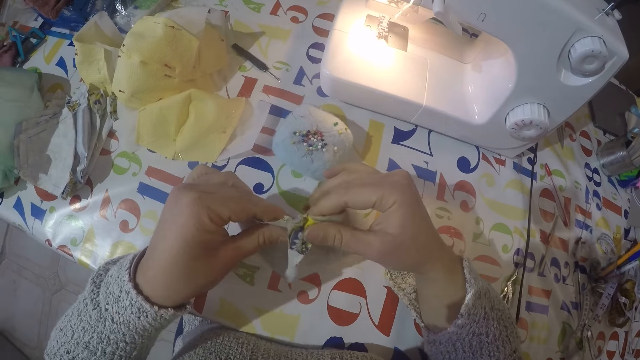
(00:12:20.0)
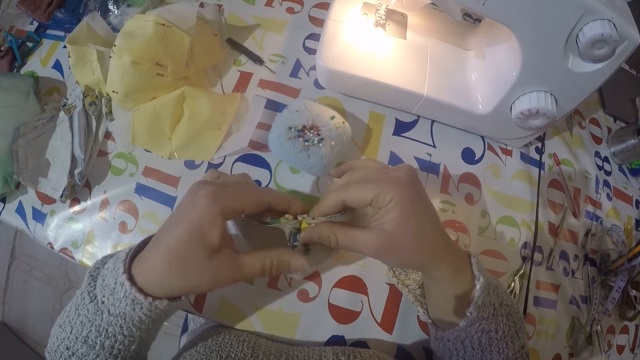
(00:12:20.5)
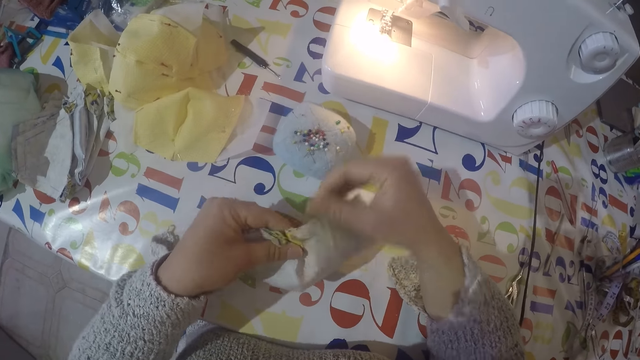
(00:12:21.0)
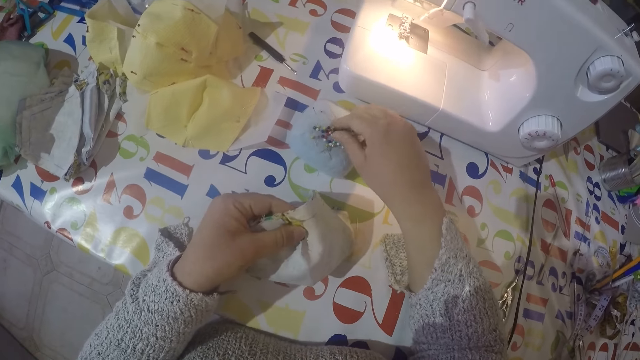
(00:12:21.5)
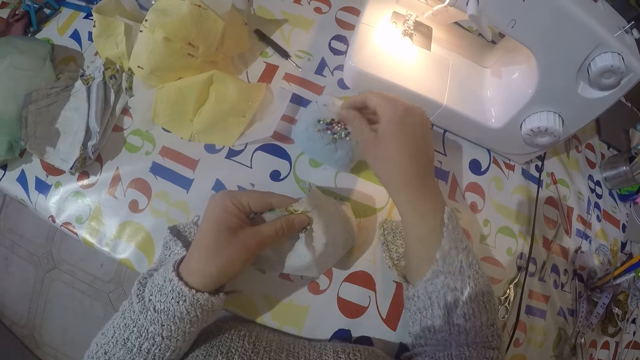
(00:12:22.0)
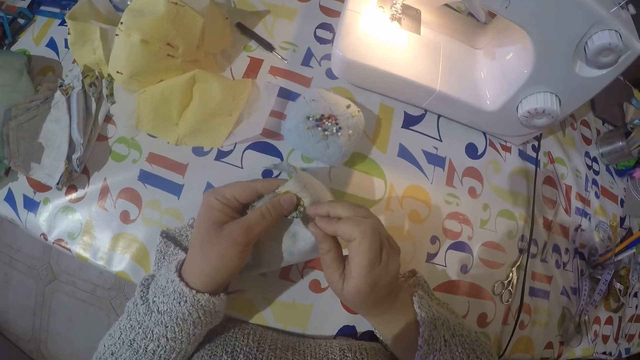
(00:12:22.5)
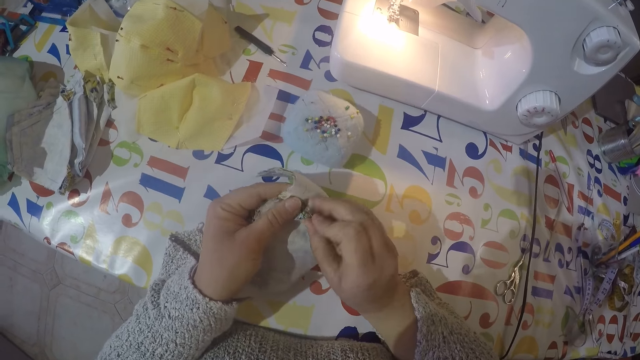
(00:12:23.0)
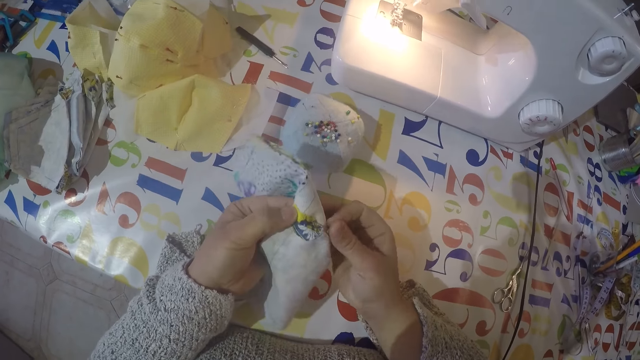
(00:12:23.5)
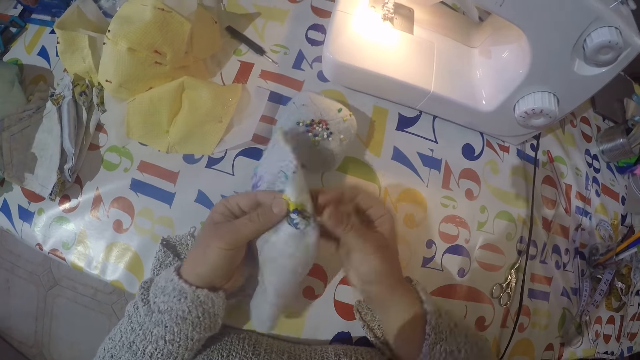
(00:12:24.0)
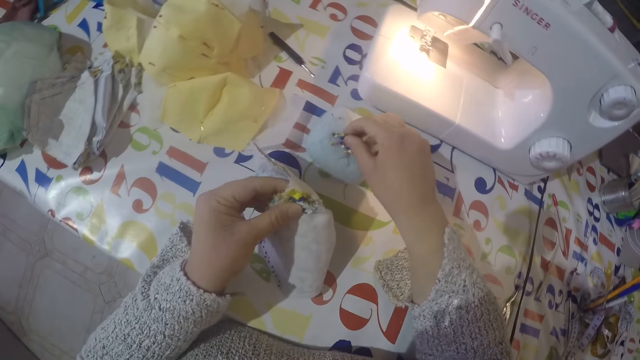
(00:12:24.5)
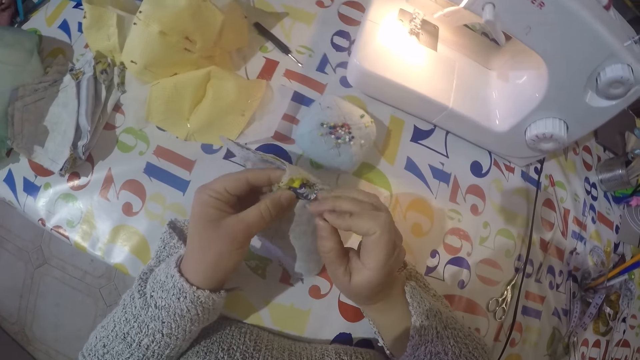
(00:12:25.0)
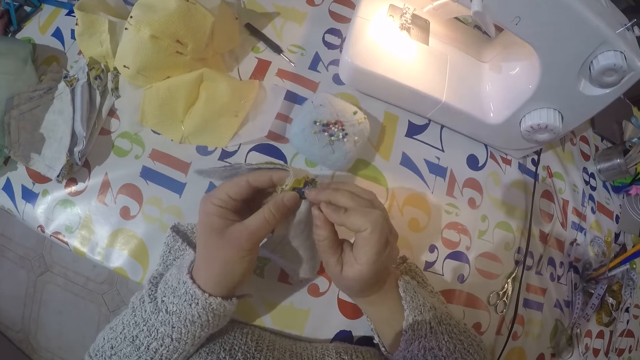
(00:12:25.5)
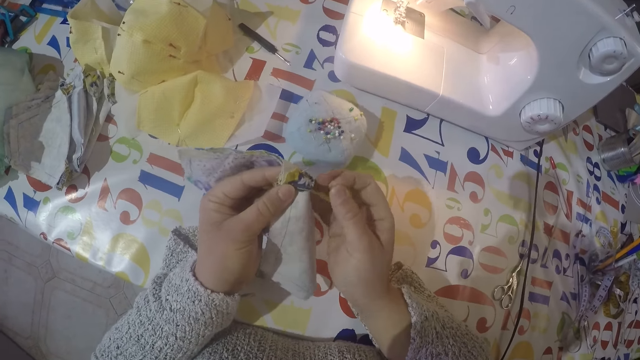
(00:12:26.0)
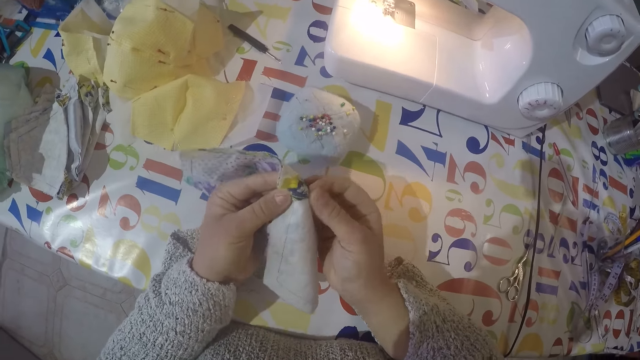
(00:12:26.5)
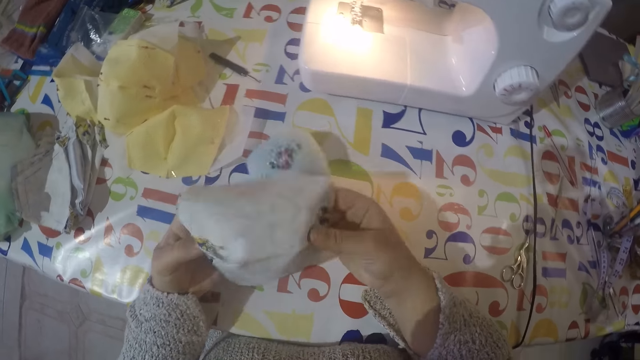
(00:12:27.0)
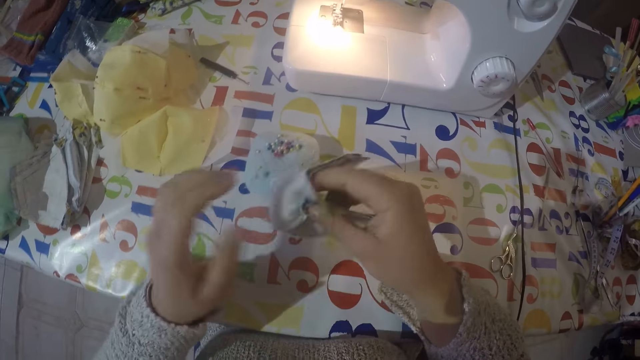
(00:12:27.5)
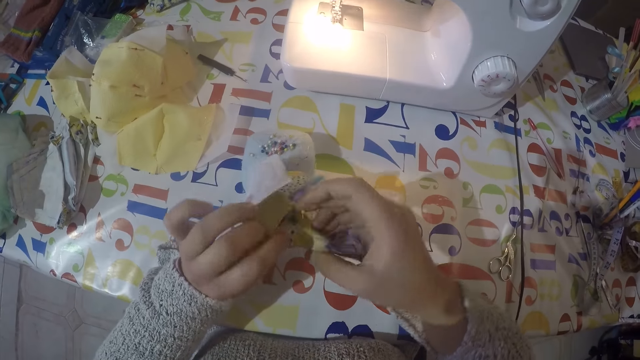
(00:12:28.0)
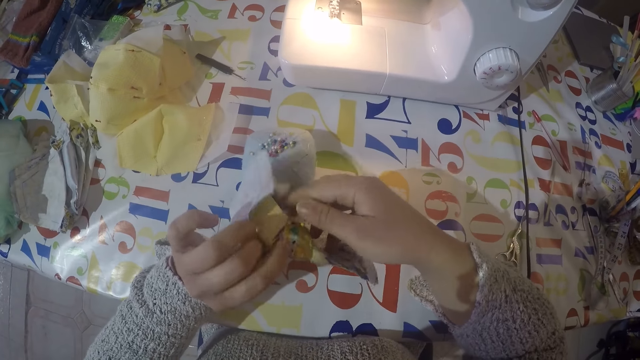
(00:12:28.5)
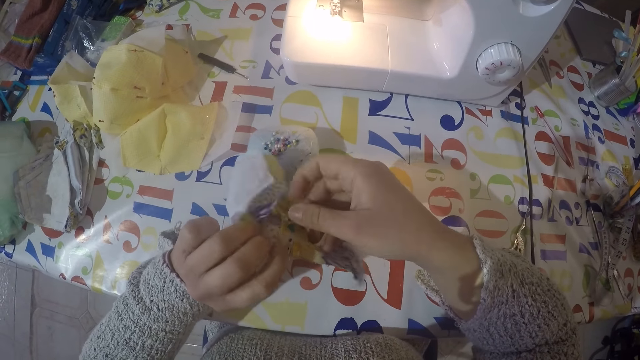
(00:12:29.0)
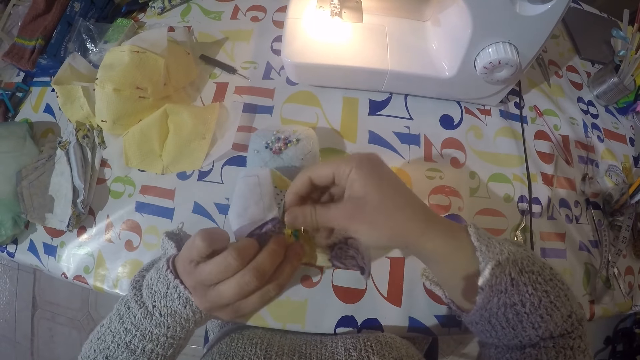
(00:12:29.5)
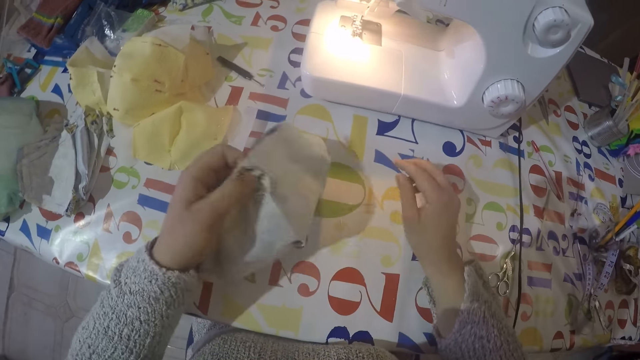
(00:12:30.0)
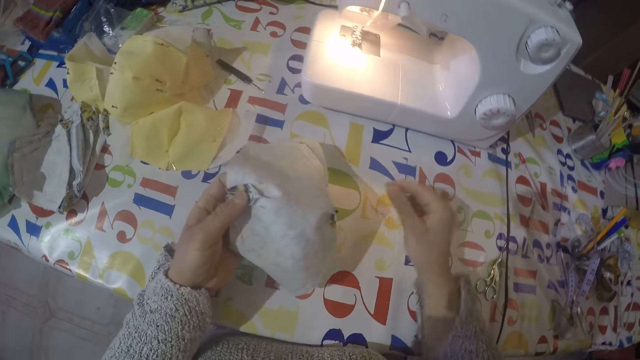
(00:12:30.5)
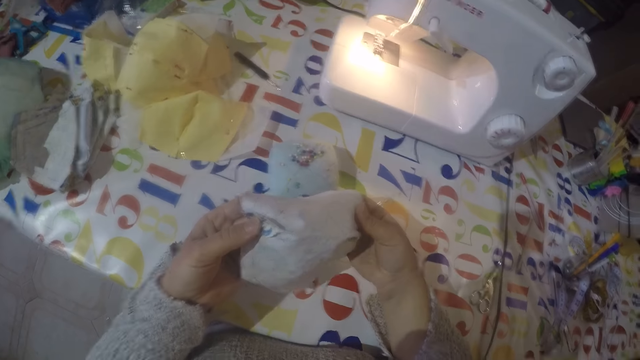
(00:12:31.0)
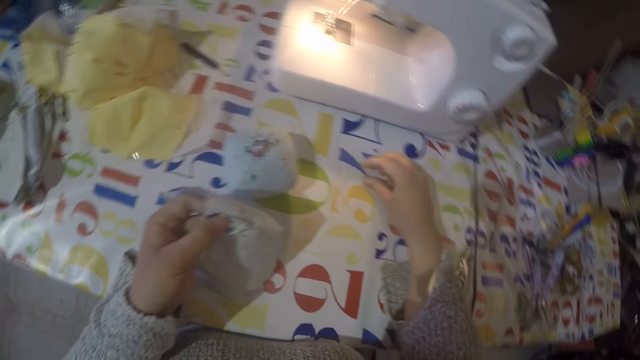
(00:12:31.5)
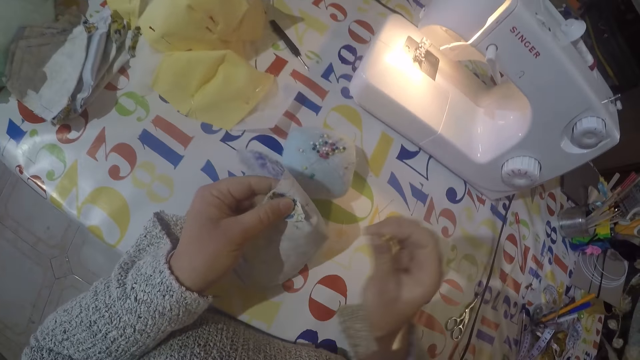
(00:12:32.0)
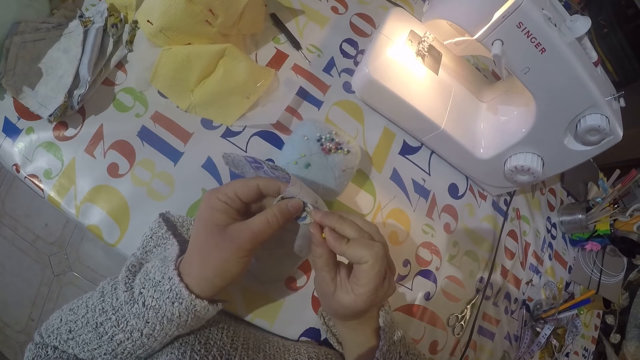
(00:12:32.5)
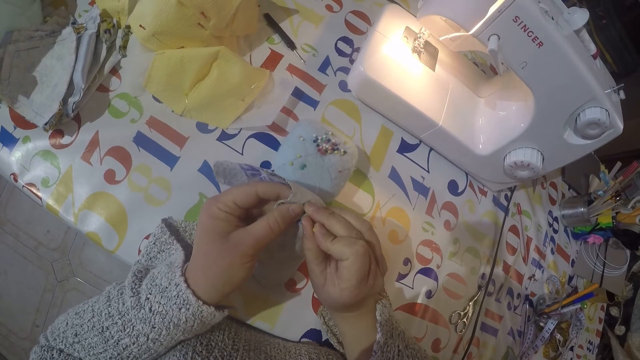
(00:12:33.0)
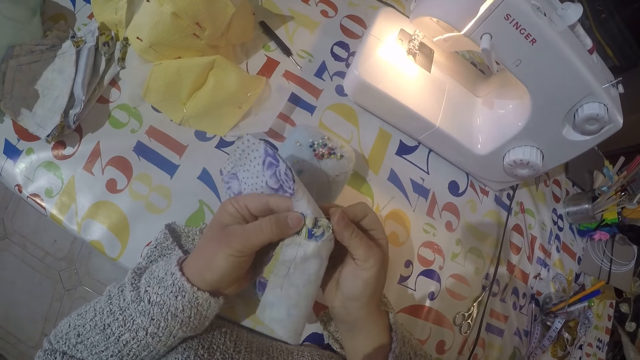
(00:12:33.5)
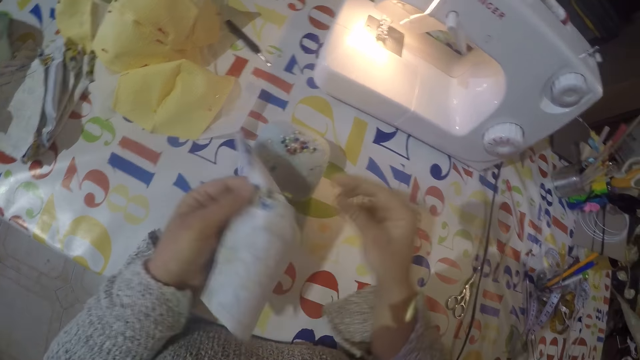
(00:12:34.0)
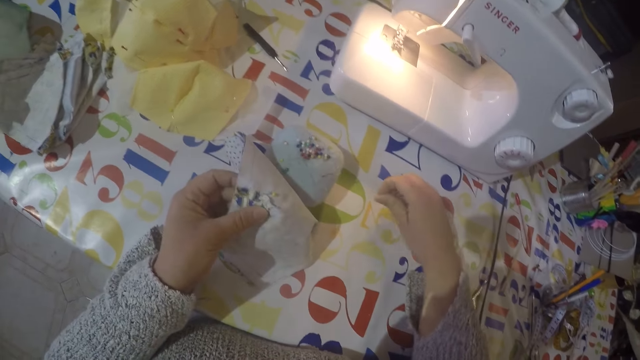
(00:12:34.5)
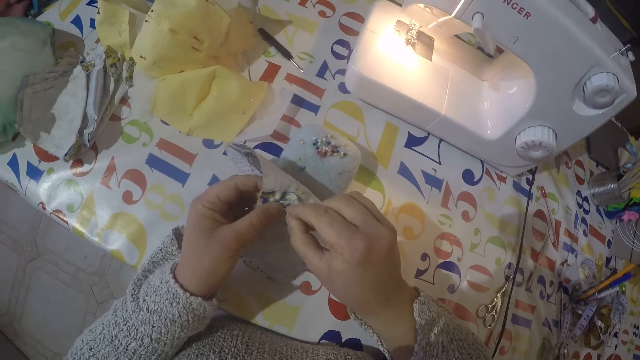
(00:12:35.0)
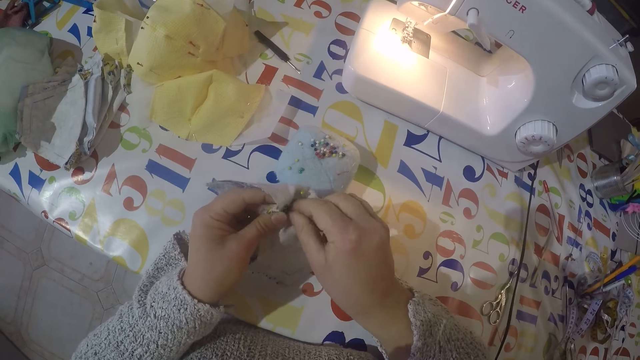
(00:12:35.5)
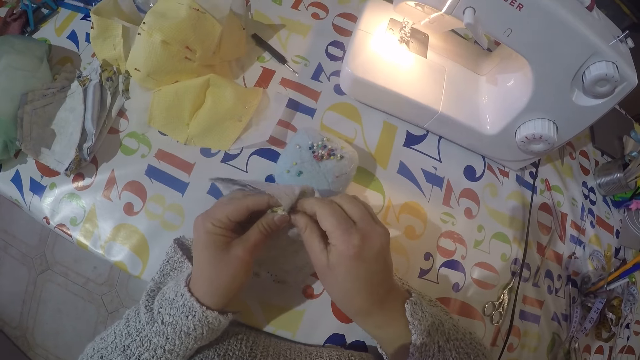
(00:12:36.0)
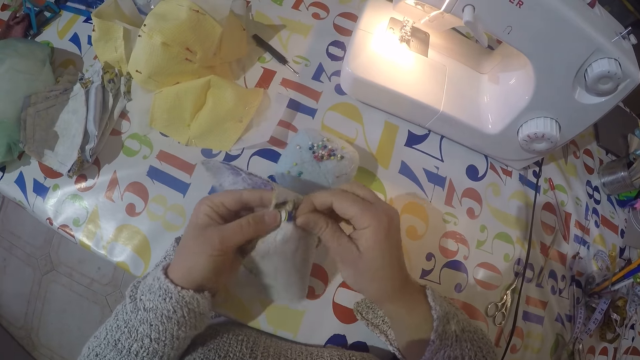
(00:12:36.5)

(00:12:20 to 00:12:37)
The camera wearer picks a pin from the sponge. They put the pin in a piece of cloth. They remove the pin from the cloth. They put the pin on the table. They pick the pin from the table. They put the pin in the piece of cloth. They pick the pin from the table. They put the pin in the piece of cloth.

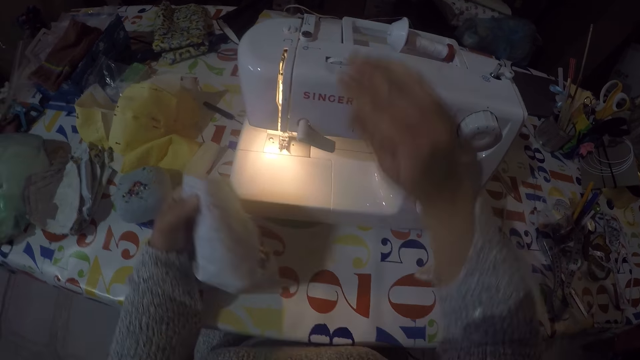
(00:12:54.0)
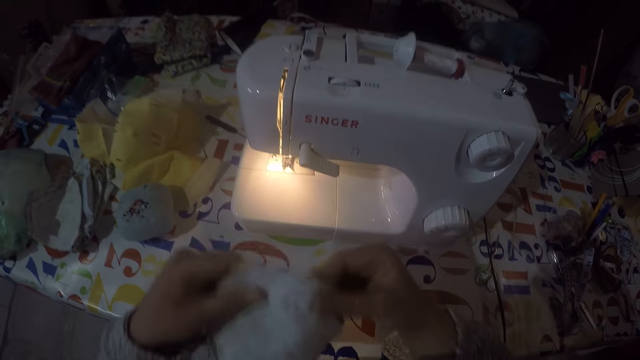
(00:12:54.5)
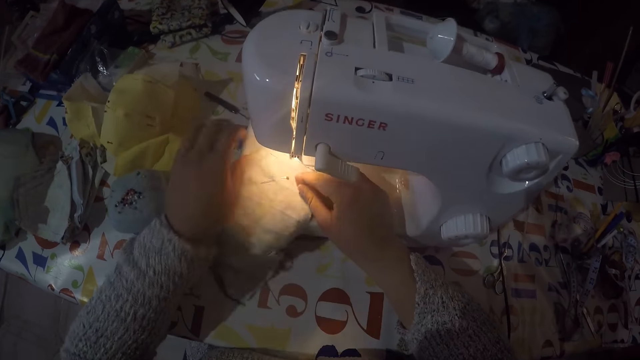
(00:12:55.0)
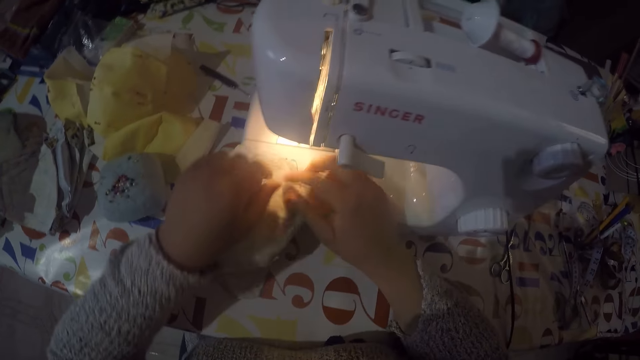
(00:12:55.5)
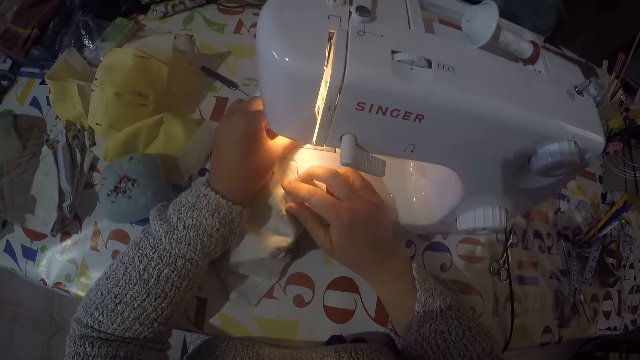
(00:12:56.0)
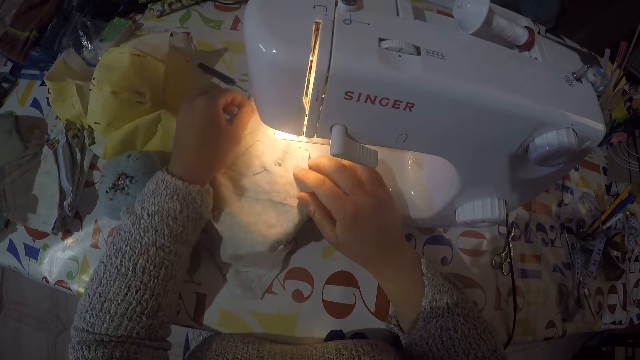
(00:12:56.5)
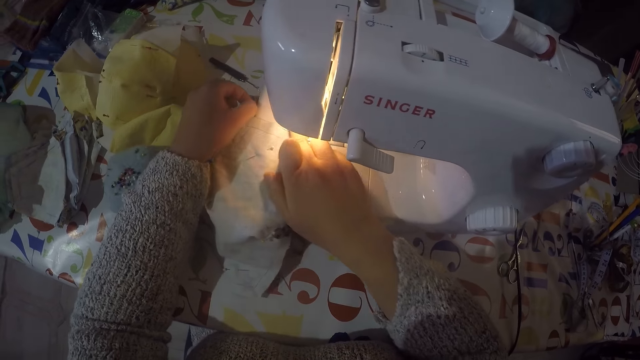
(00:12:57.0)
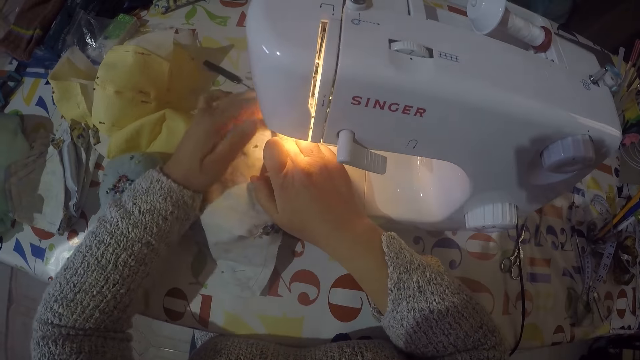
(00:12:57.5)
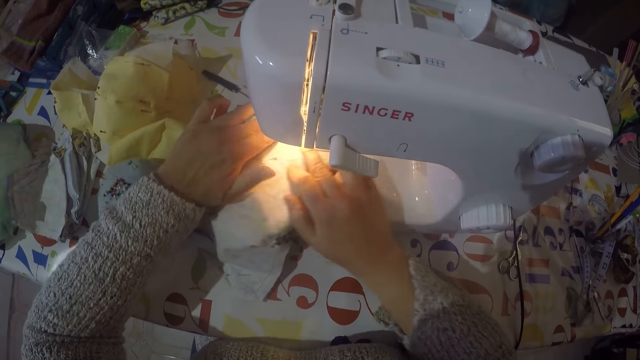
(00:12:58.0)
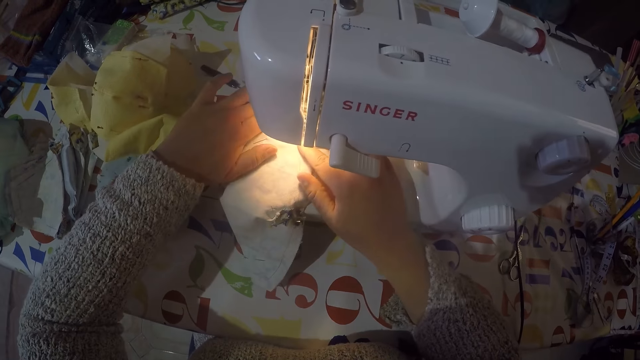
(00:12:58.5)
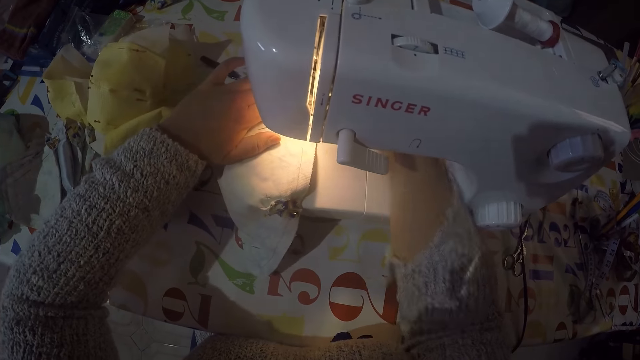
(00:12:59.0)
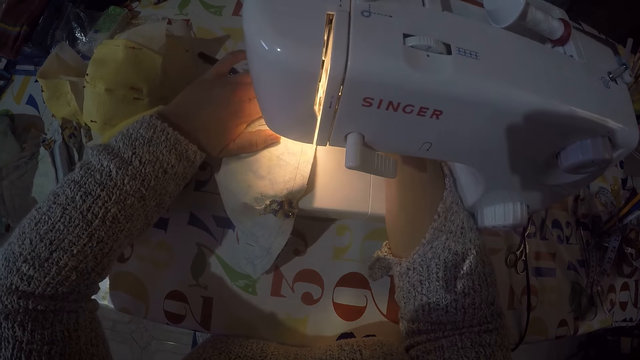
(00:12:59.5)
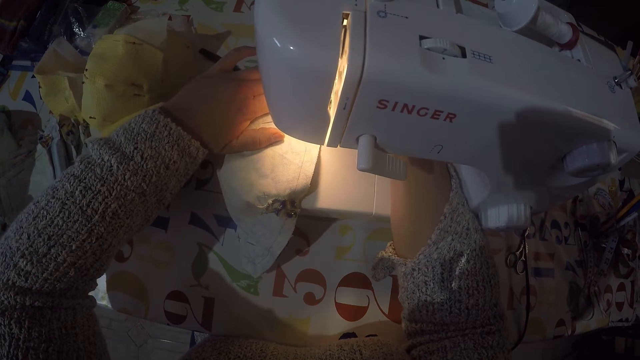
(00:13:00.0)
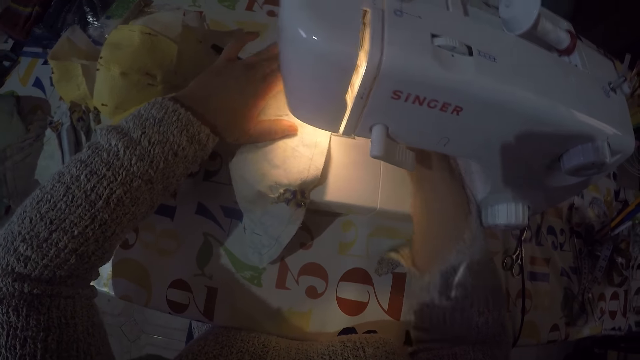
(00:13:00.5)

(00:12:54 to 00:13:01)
The camera wearer sews the joined pieces of cloth using the sewing machine.
